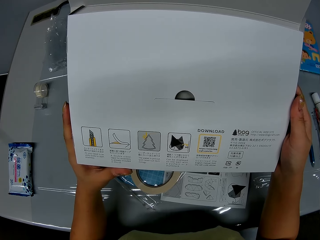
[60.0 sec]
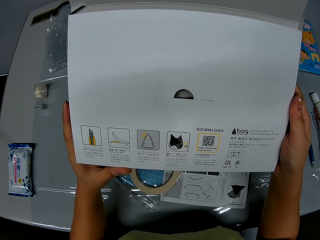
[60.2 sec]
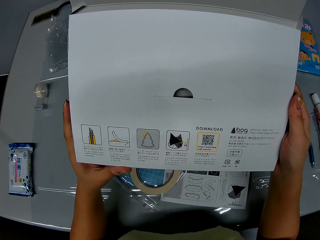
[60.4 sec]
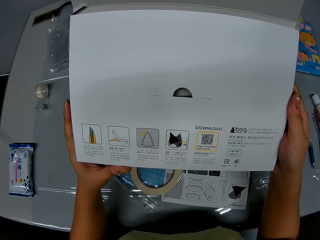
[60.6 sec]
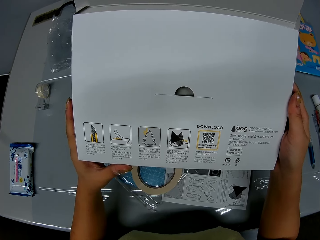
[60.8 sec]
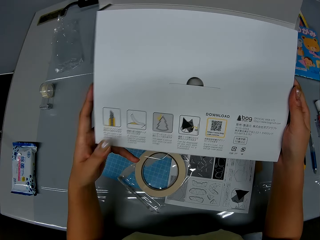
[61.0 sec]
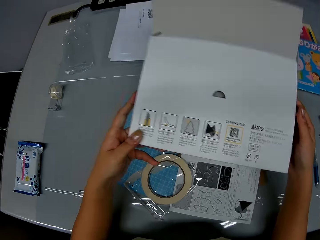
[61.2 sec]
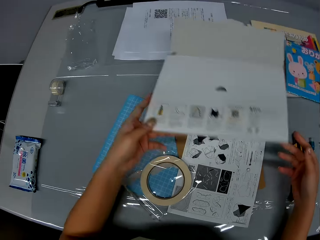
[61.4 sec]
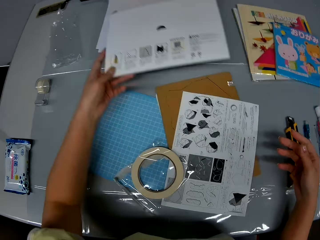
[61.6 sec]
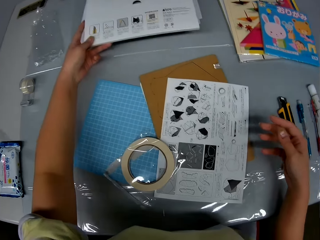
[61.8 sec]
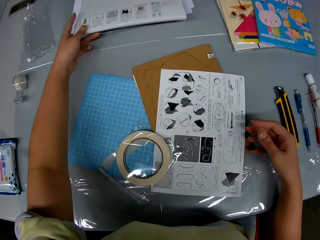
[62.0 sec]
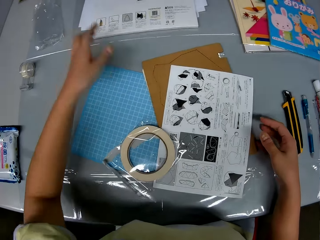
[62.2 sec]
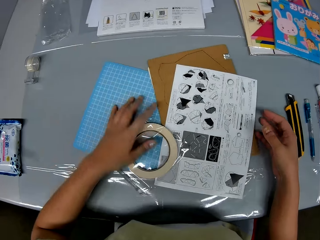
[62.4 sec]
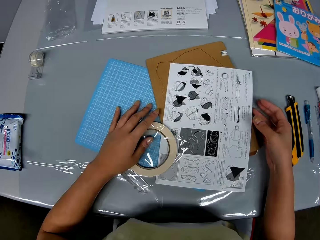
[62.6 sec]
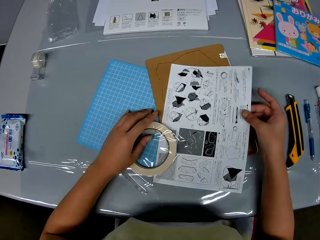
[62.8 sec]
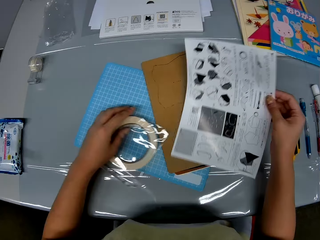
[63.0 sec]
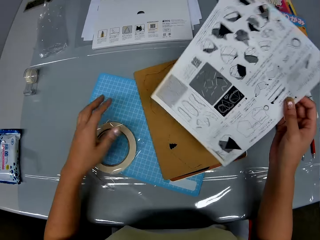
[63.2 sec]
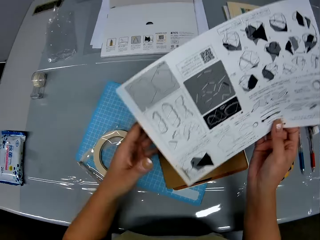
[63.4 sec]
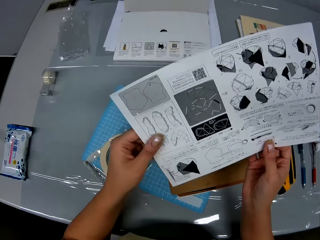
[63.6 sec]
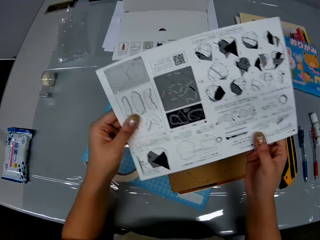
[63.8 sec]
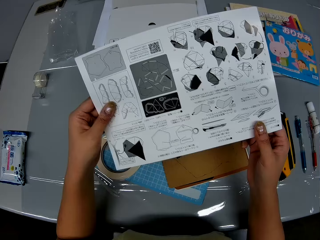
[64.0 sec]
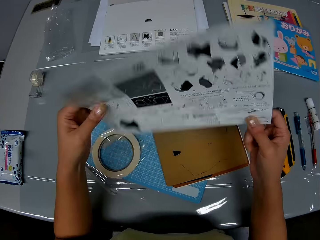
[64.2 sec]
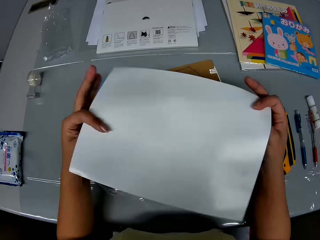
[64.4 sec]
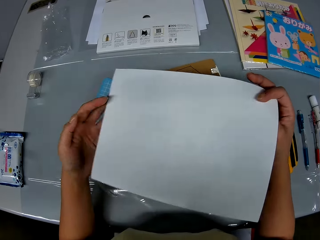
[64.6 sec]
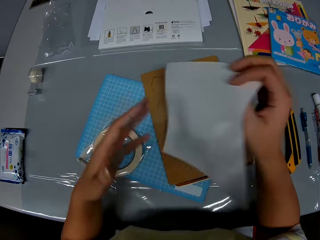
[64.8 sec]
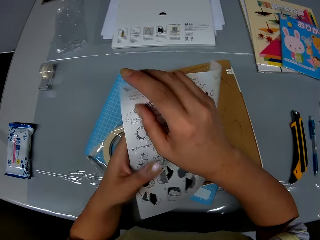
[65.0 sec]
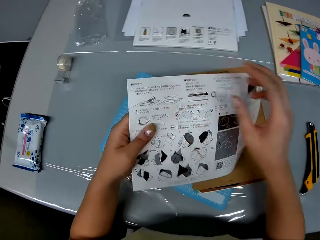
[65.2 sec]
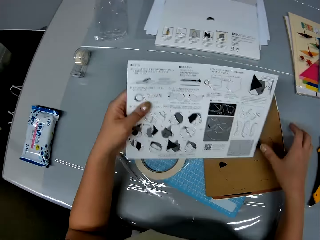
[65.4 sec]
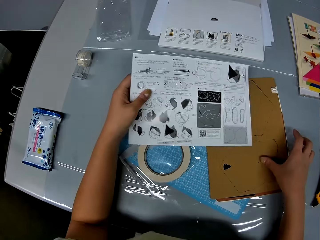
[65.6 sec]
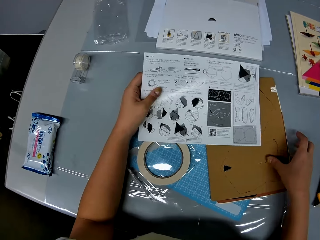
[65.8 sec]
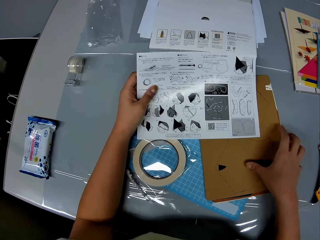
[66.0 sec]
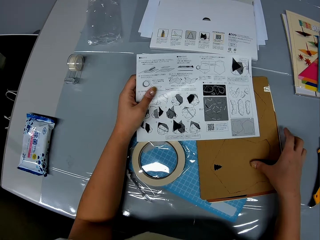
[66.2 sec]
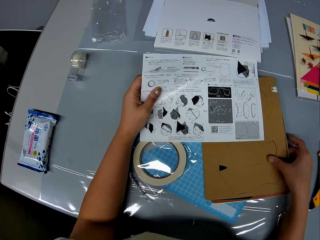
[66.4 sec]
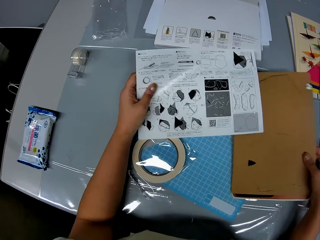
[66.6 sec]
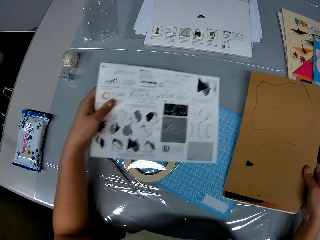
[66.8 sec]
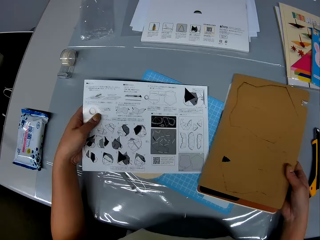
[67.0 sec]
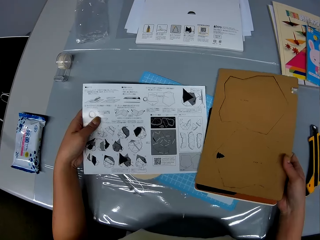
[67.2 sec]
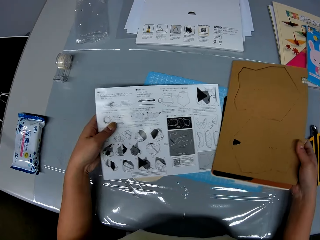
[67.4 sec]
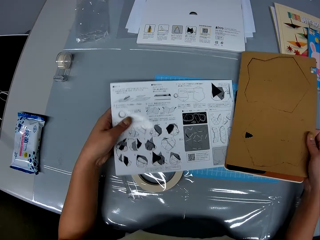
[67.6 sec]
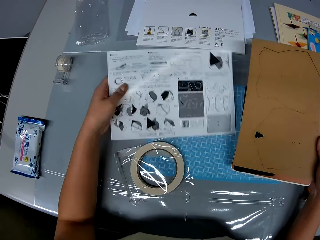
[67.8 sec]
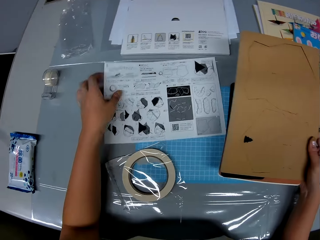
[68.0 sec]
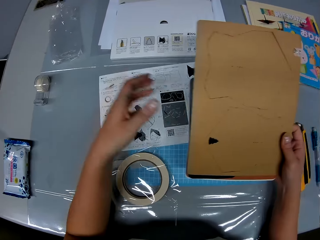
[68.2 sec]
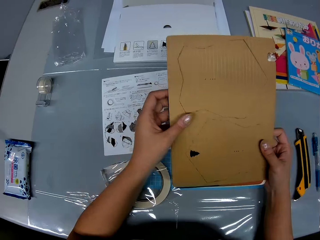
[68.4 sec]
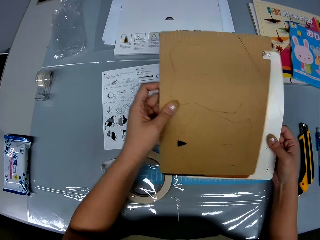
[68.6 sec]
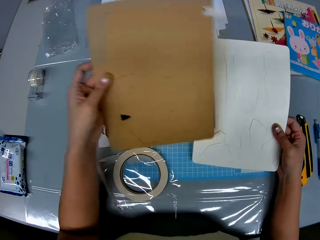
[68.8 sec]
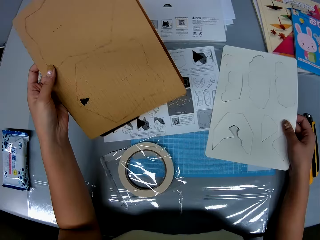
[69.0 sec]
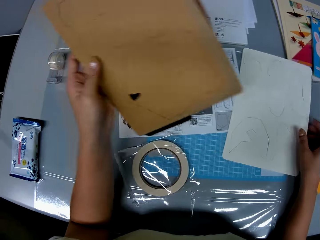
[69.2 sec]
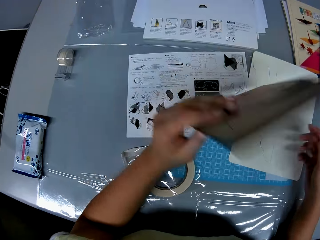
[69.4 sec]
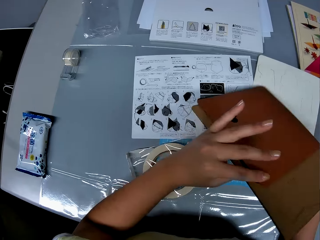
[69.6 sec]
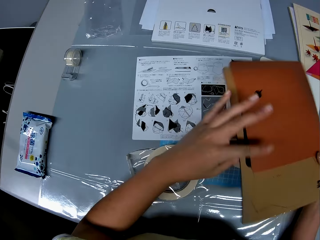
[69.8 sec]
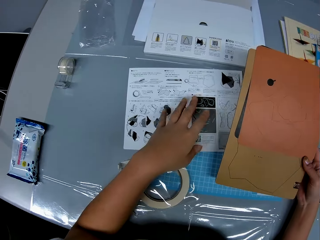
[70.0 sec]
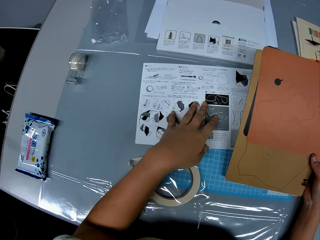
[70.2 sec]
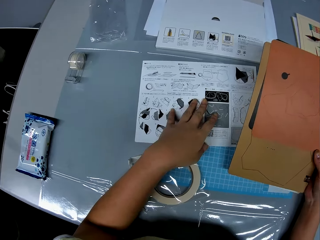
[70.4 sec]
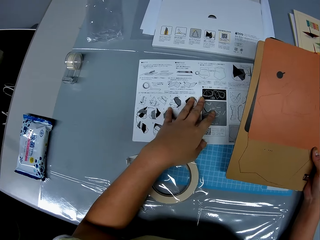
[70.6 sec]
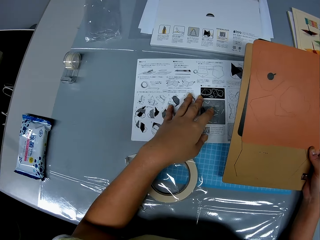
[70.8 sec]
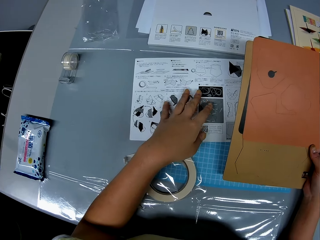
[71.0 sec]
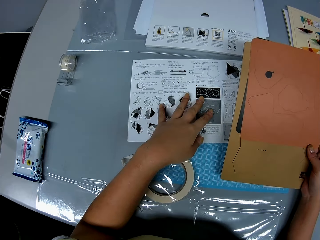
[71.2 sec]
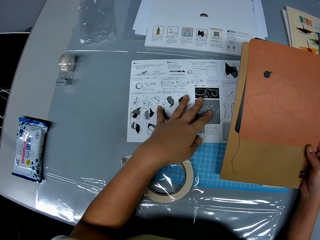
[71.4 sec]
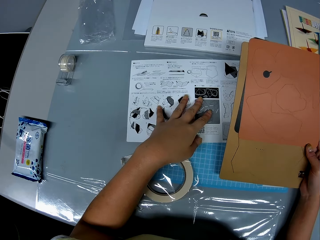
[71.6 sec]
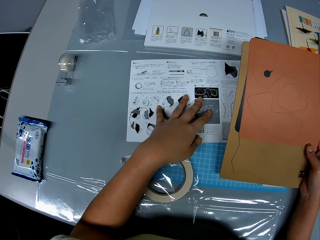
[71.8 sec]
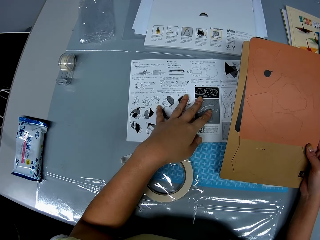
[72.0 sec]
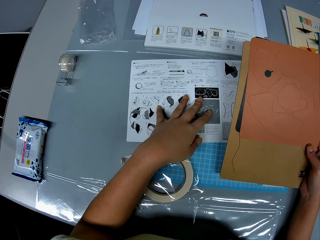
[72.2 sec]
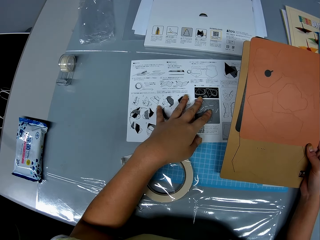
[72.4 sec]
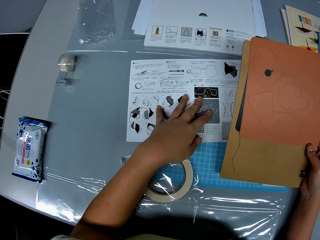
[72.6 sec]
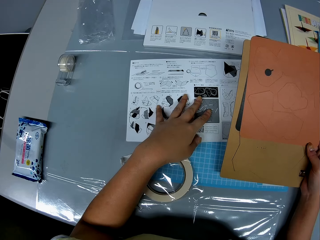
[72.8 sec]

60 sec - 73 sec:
The camera wearer drops the folder on the table with her left hand. She picks up the instruction manual or manual paper with her right hand. She inspects the instruction manual with her hands. She turns the manual paper. She stares at the manual paper. She picks up the craft papers or geometric shape boards from the cutting mat with her right hand. She puts the instruction manual on the table with her left hand. She inspects the geometric shape boards with her hands. She puts the craft paper on the cutting mat. She turns the craft paper. She puts the hand on the manual paper. She stares at the craft paper.

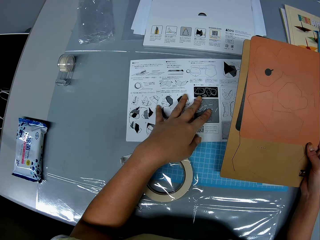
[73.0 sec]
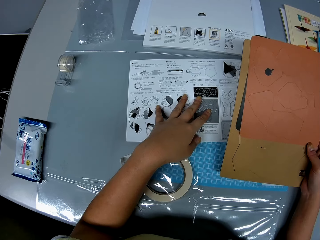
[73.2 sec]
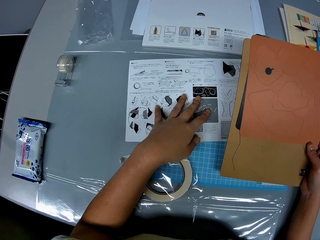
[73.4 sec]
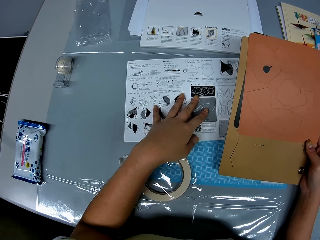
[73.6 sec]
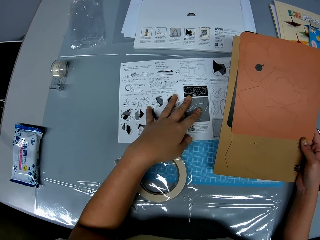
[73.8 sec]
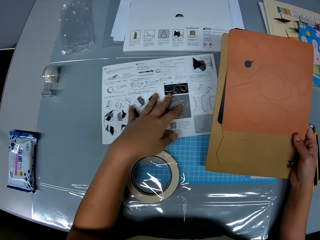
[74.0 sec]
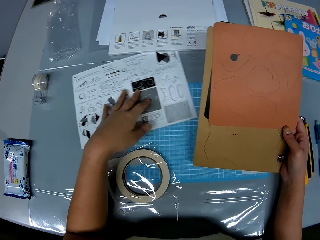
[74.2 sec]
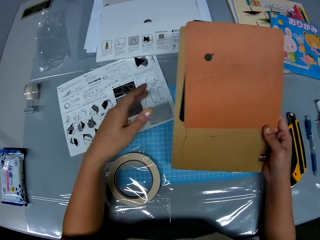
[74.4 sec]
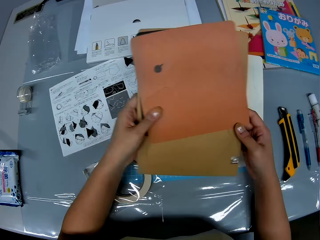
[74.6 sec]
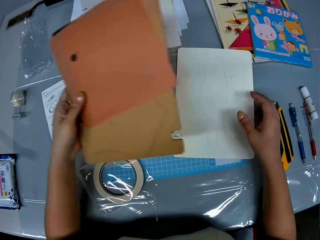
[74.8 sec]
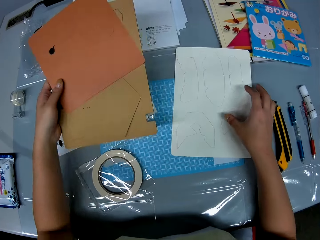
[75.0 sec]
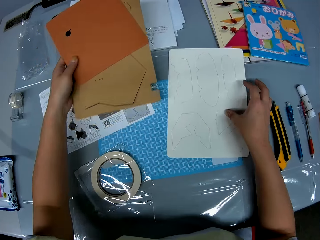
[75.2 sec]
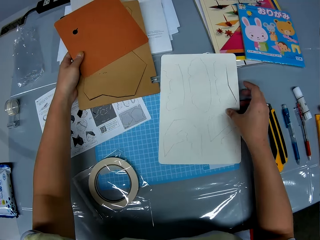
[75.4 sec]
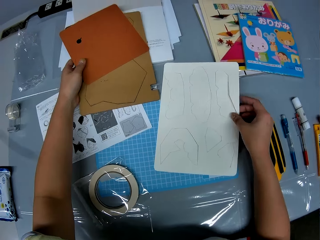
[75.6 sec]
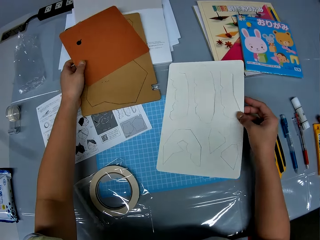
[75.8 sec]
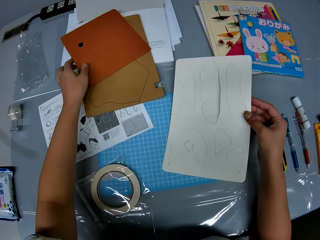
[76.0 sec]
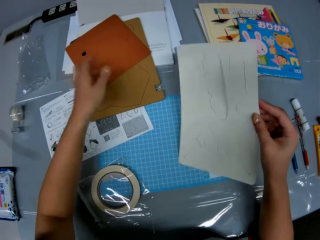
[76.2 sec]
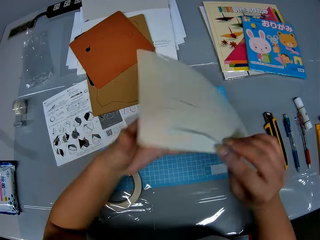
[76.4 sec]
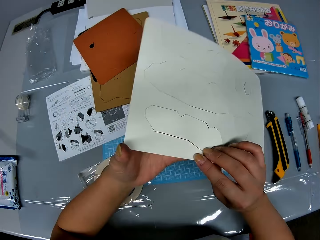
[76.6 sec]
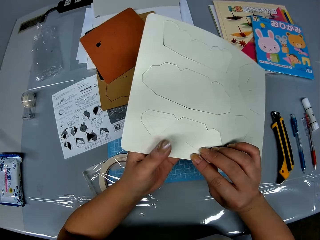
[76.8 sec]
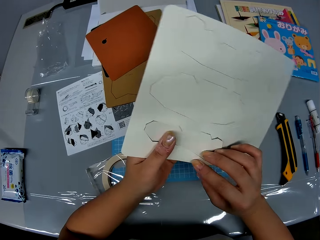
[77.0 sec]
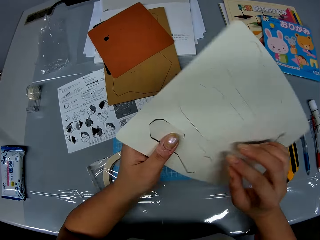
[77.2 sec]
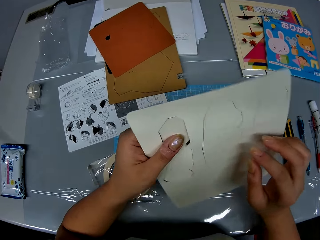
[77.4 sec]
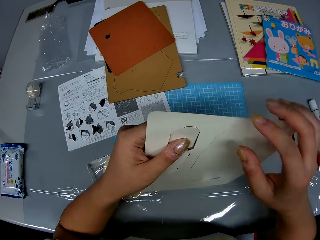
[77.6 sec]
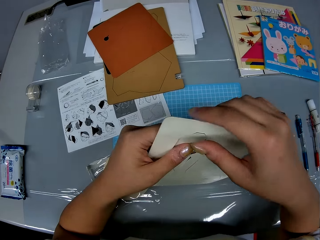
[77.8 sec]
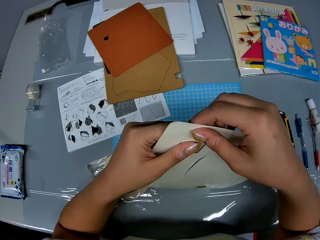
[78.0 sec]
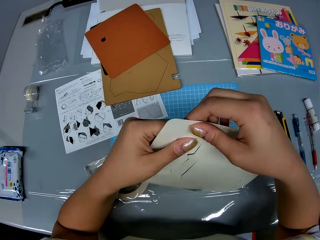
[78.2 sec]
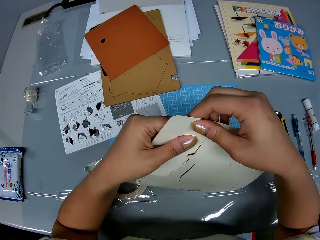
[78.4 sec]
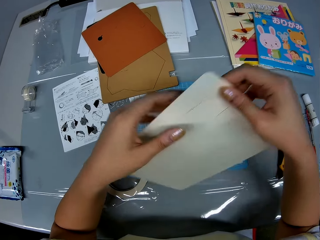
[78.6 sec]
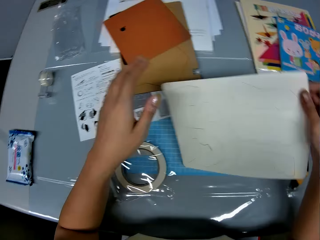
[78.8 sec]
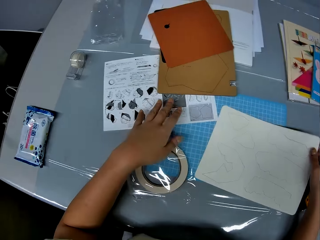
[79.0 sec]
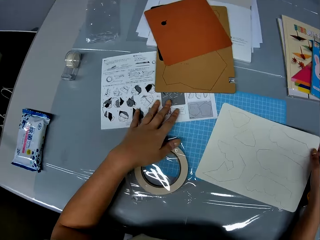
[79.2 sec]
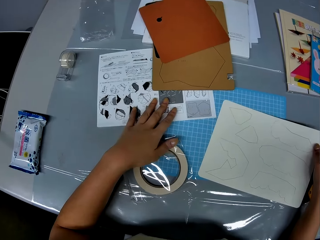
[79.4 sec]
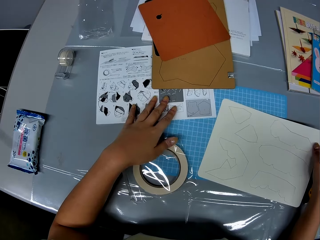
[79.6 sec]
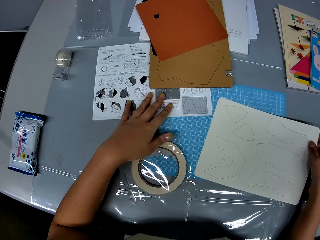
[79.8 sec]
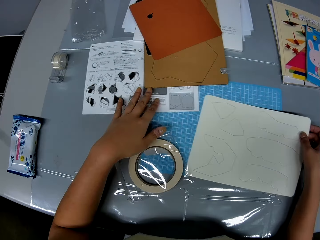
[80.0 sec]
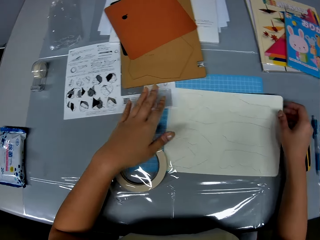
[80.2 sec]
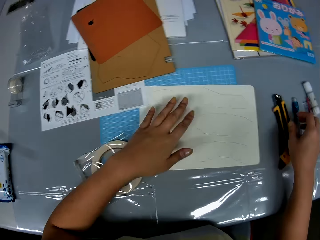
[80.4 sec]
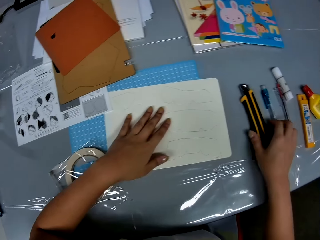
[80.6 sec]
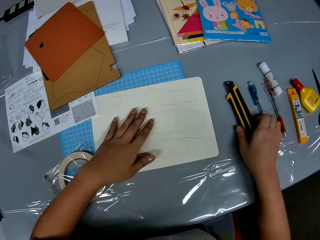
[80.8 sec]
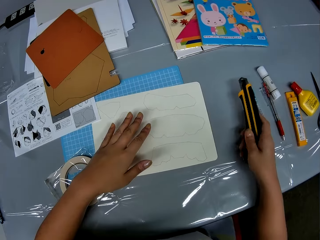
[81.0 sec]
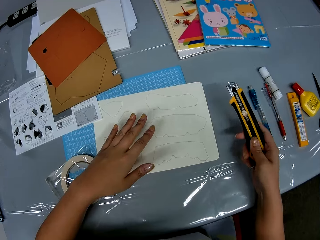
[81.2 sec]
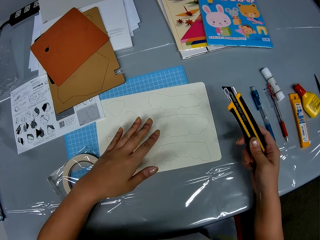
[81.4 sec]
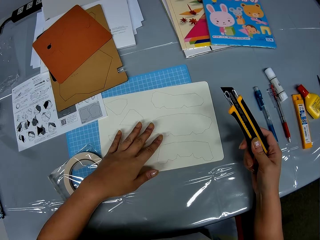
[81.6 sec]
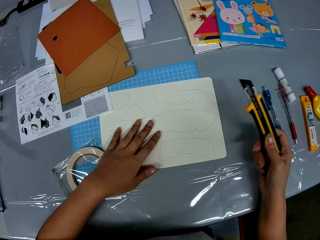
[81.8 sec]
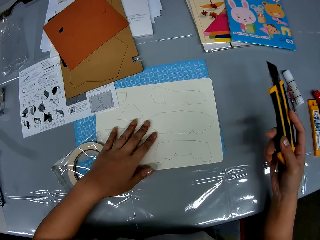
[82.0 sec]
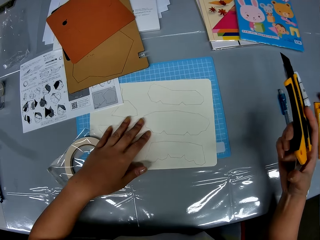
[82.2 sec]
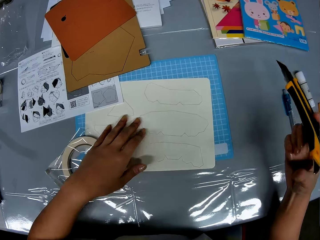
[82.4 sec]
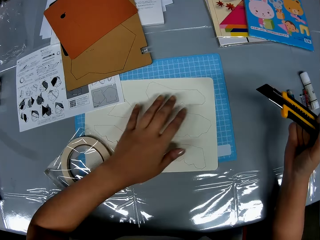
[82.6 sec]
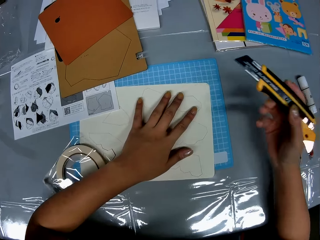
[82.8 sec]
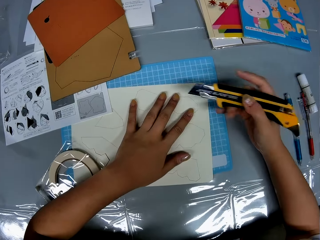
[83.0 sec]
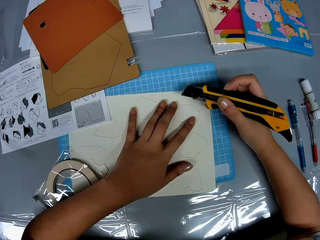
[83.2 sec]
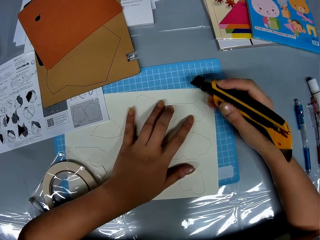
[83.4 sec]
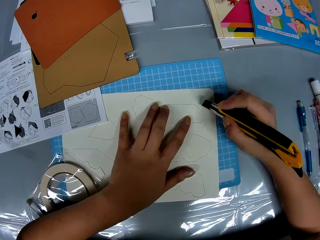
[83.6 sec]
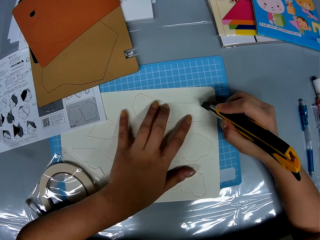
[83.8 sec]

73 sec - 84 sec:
The camera wearer moves the manual paper. She holds the craft papers. She holds the craft paper on the cutting mat. She puts the craft papers on the table. She picks up the craft paper from the cutting mat. She turns the craft paper. She stares at the craft paper. She holds the manual paper on the table. She moves the manual paper on the table. She puts the craft paper on the cutting mat. She picks up a knife cutter on the table with her right hand. She moves the craft paper on the cutting mat. She cuts the white geometric shape board with her left hand and the knife cutter in her right hand.
